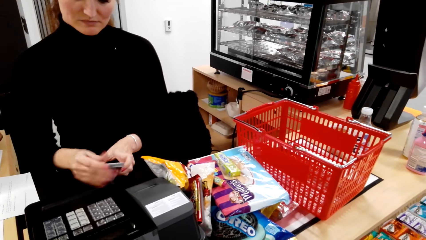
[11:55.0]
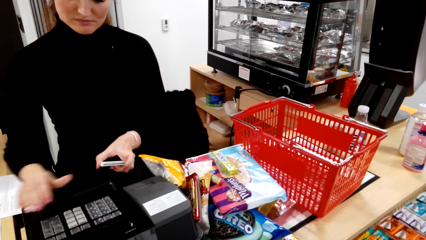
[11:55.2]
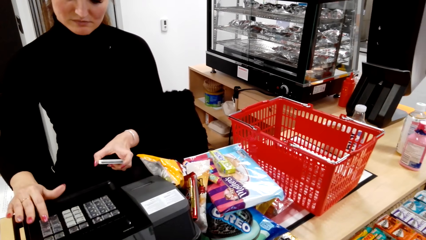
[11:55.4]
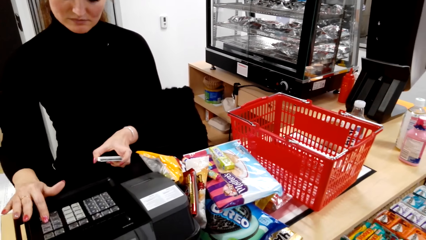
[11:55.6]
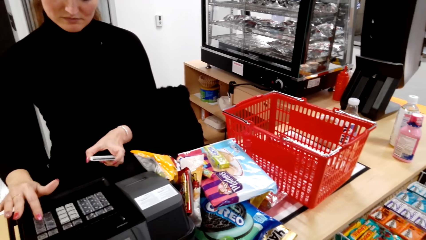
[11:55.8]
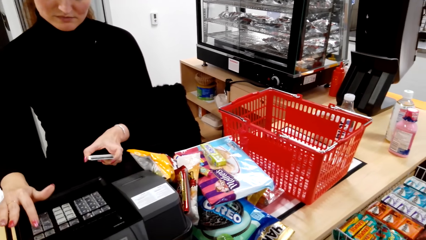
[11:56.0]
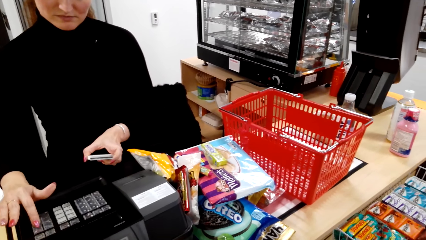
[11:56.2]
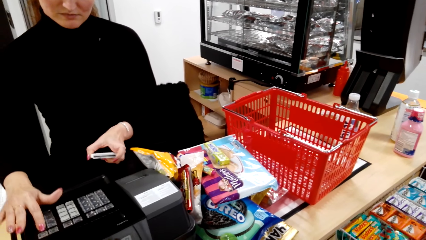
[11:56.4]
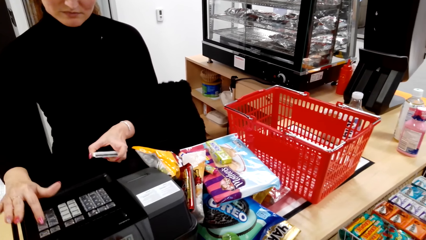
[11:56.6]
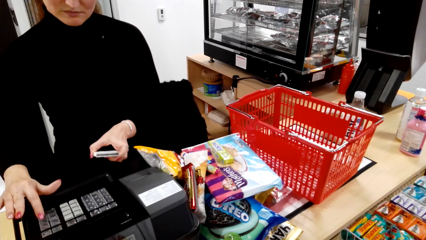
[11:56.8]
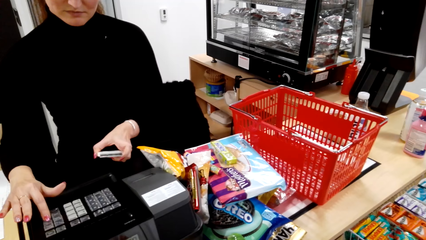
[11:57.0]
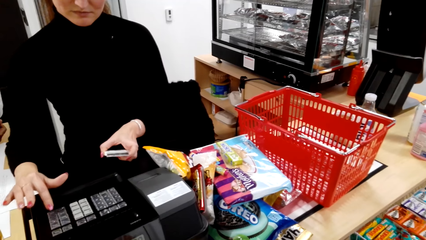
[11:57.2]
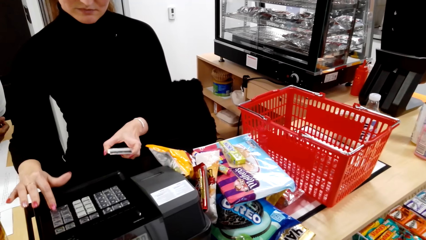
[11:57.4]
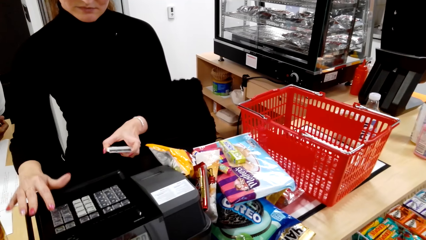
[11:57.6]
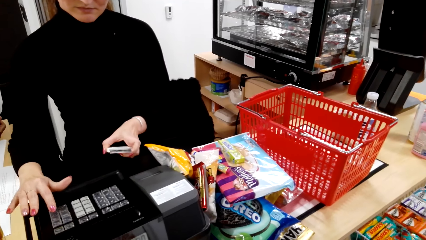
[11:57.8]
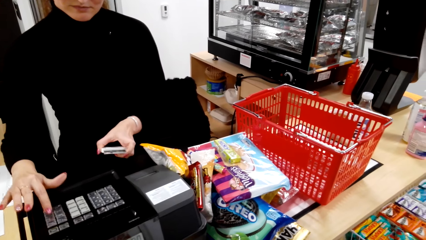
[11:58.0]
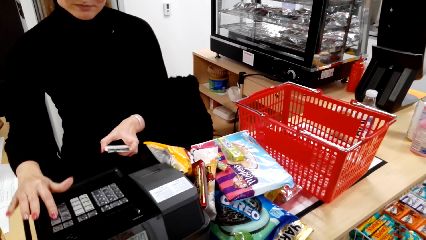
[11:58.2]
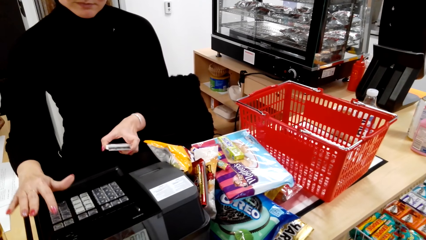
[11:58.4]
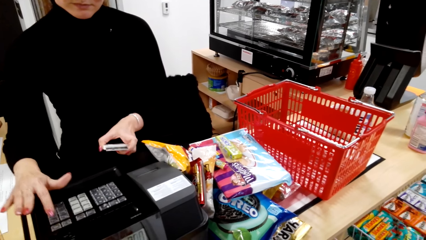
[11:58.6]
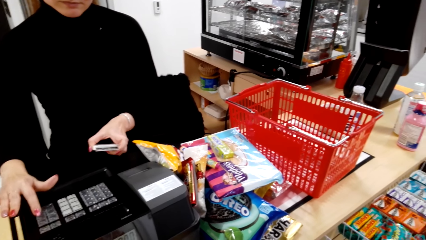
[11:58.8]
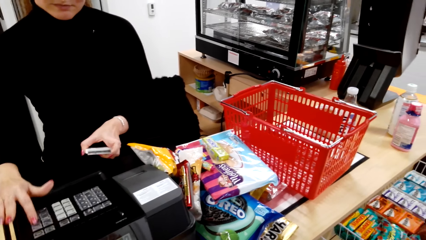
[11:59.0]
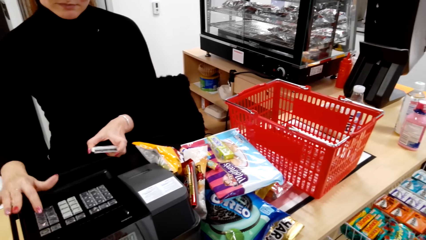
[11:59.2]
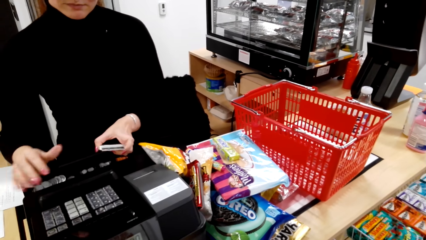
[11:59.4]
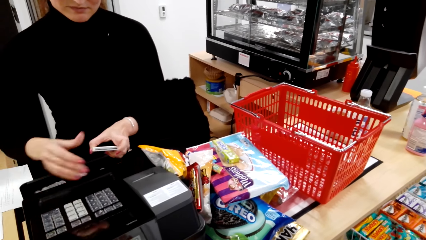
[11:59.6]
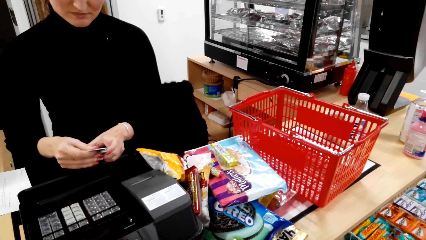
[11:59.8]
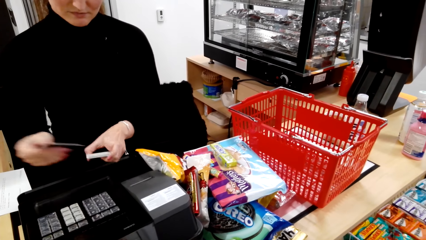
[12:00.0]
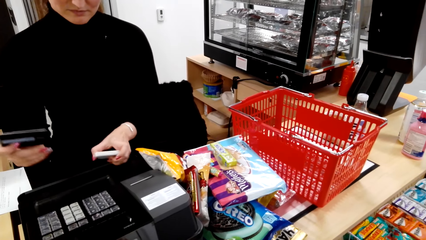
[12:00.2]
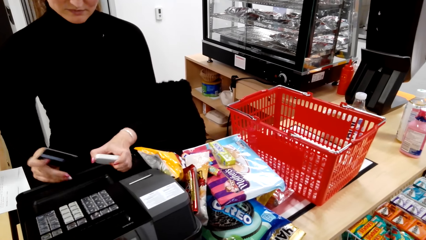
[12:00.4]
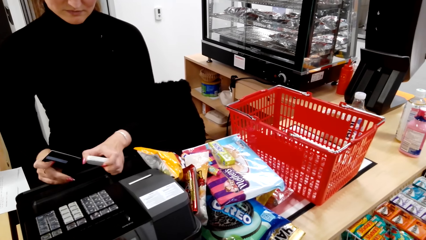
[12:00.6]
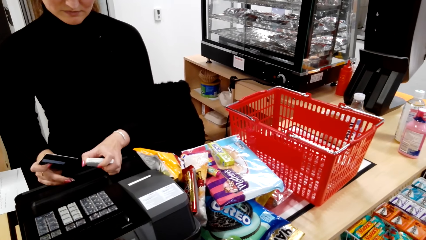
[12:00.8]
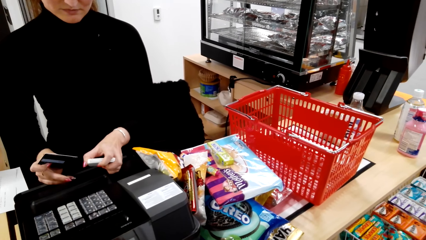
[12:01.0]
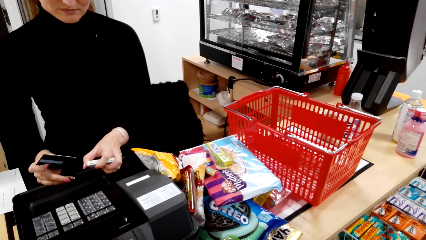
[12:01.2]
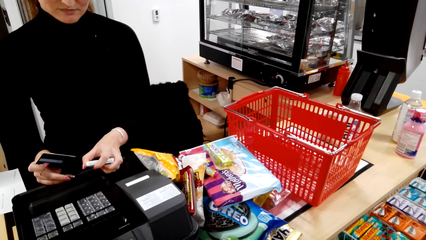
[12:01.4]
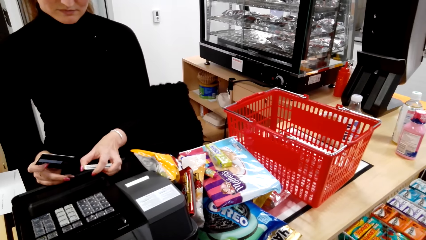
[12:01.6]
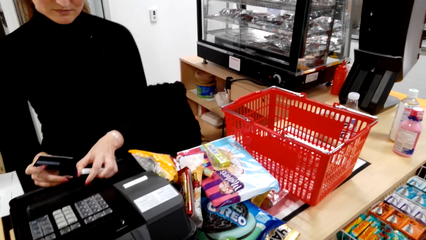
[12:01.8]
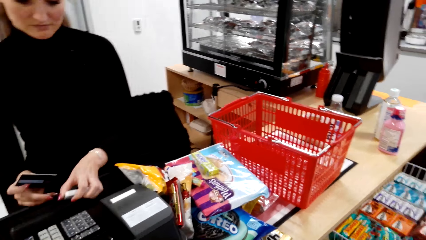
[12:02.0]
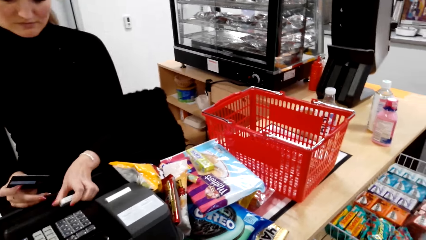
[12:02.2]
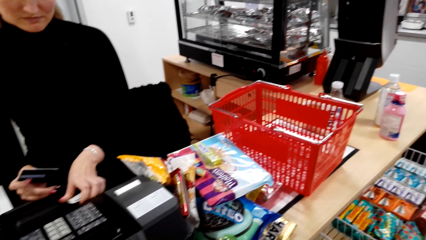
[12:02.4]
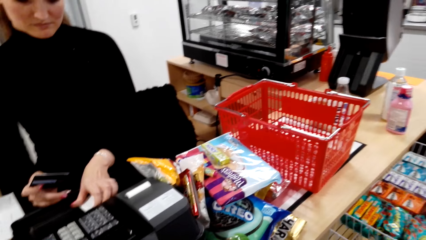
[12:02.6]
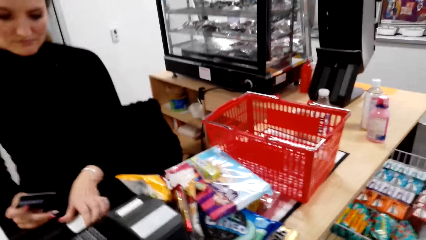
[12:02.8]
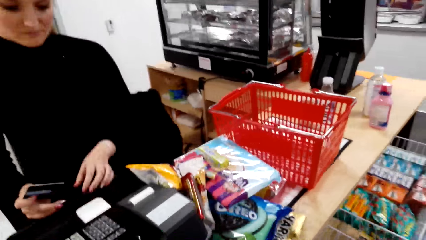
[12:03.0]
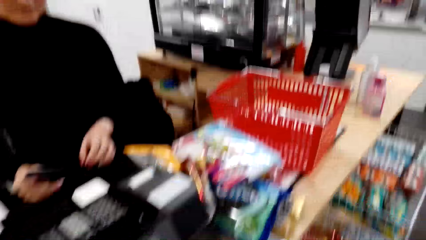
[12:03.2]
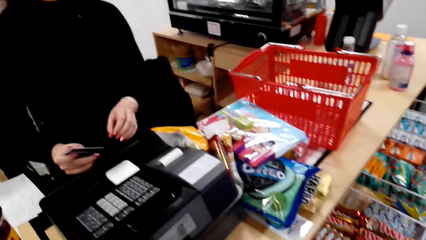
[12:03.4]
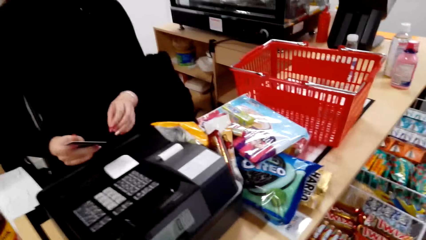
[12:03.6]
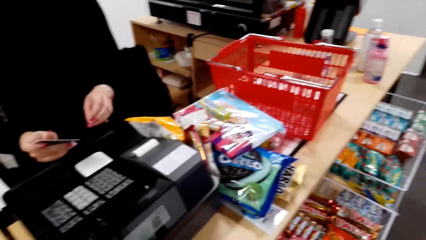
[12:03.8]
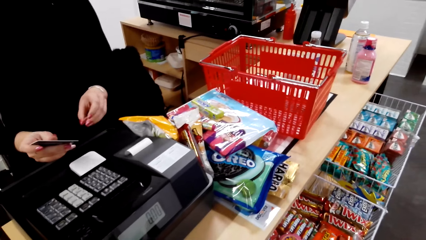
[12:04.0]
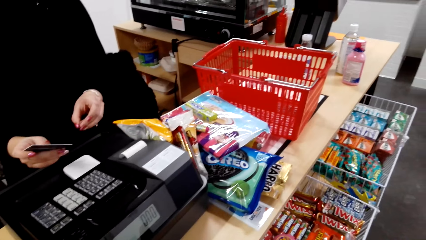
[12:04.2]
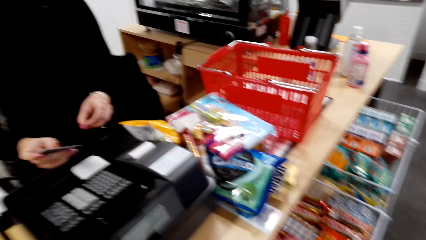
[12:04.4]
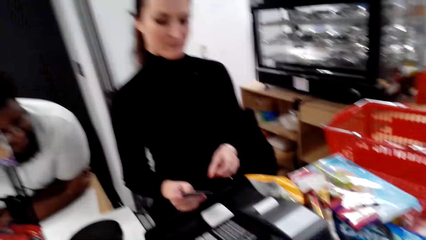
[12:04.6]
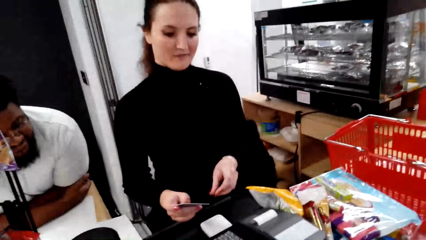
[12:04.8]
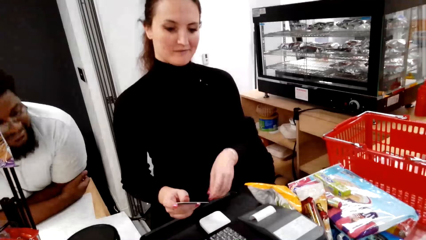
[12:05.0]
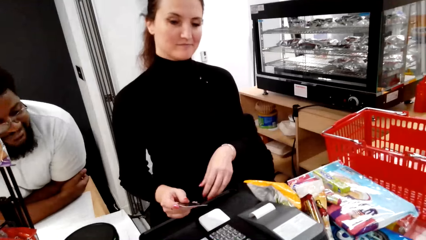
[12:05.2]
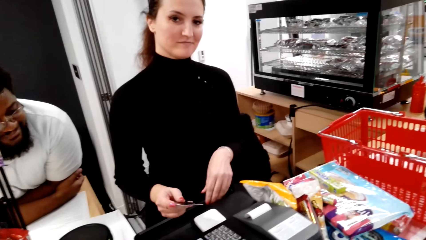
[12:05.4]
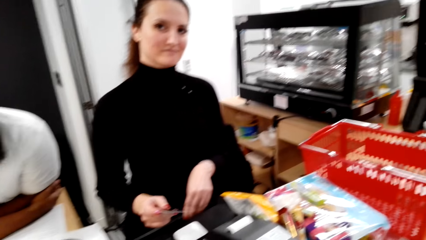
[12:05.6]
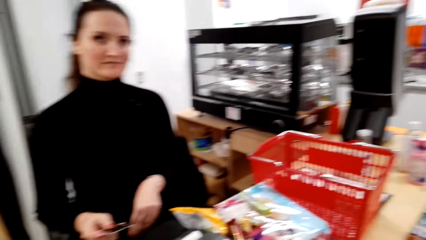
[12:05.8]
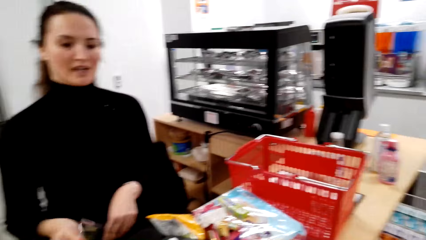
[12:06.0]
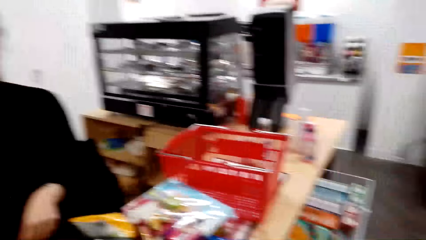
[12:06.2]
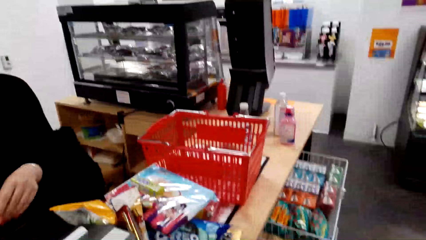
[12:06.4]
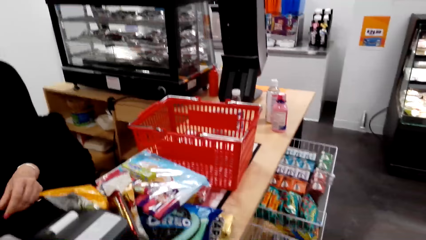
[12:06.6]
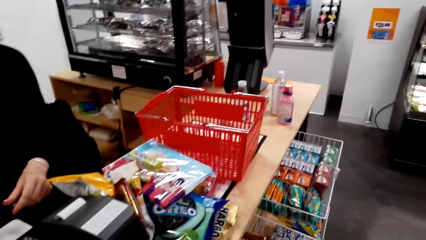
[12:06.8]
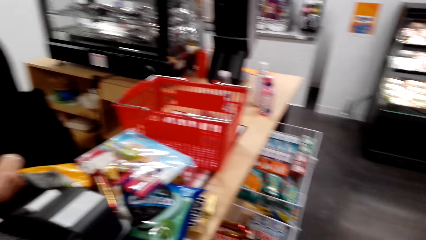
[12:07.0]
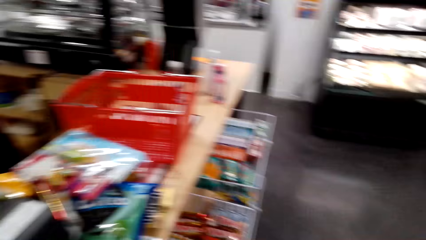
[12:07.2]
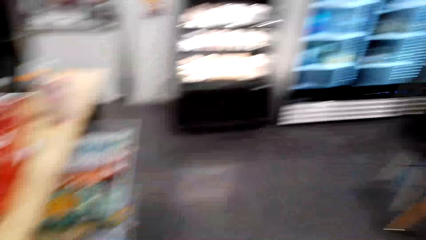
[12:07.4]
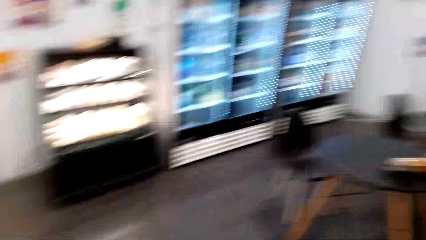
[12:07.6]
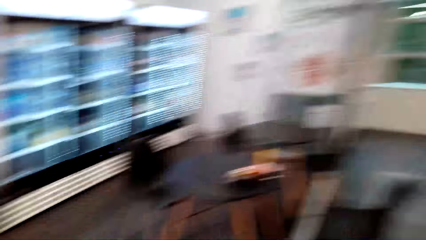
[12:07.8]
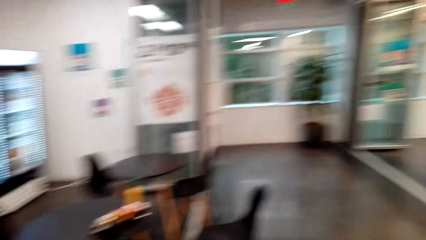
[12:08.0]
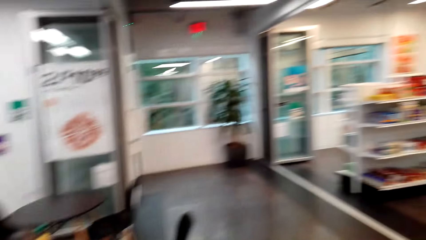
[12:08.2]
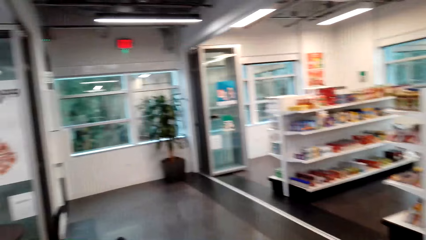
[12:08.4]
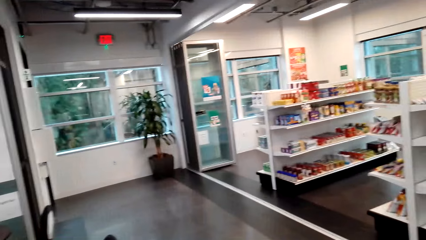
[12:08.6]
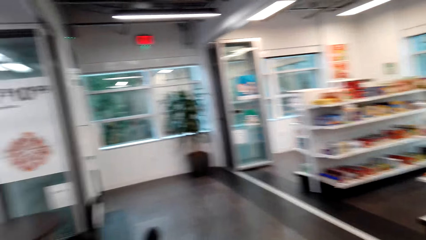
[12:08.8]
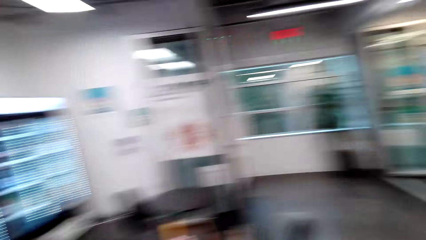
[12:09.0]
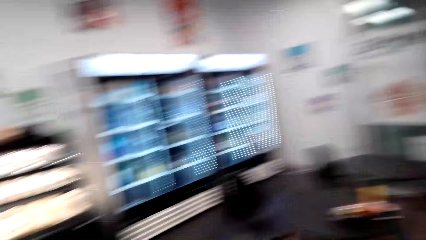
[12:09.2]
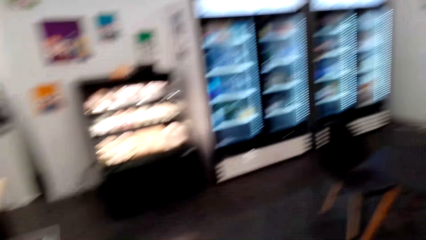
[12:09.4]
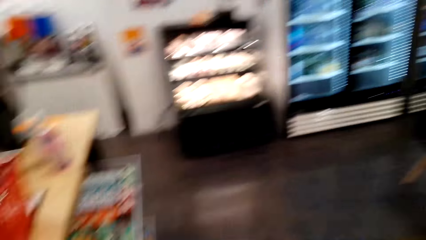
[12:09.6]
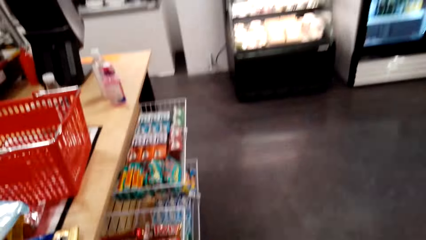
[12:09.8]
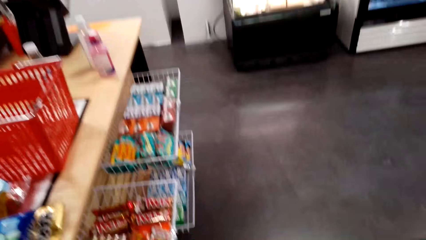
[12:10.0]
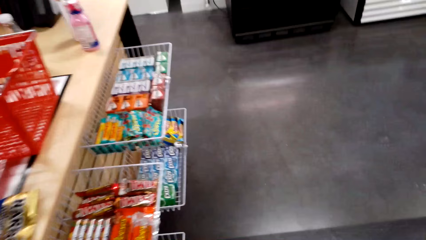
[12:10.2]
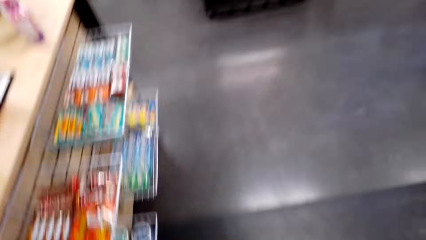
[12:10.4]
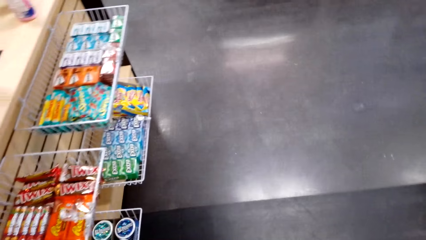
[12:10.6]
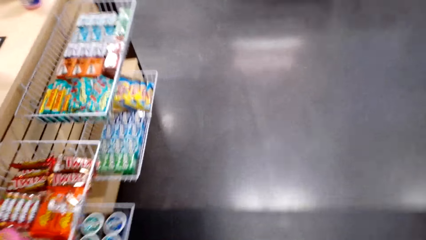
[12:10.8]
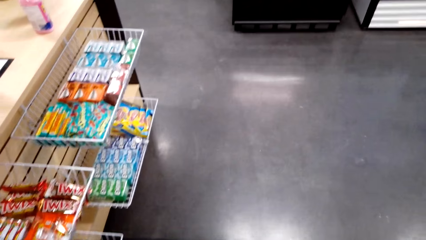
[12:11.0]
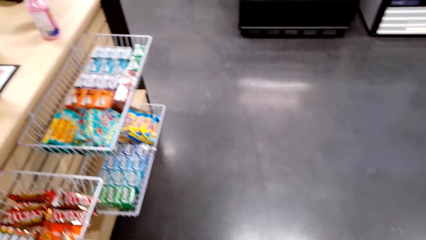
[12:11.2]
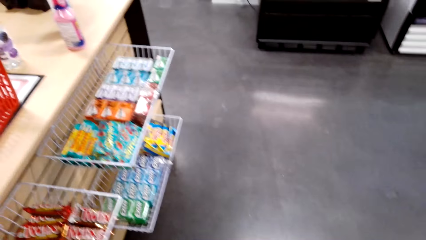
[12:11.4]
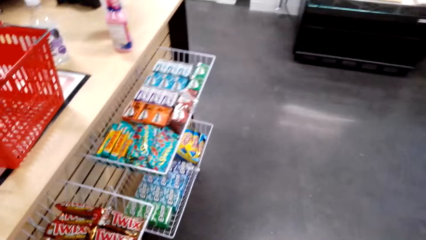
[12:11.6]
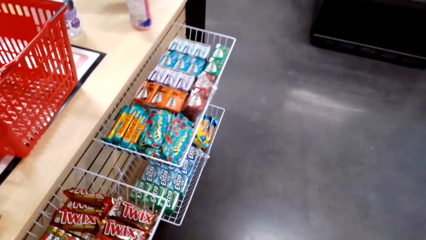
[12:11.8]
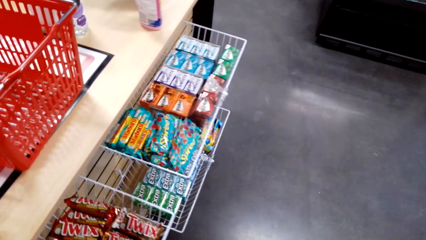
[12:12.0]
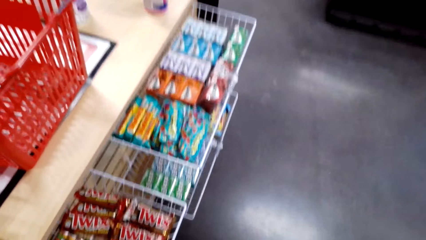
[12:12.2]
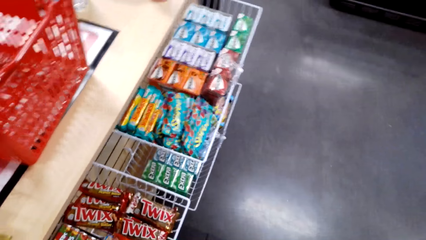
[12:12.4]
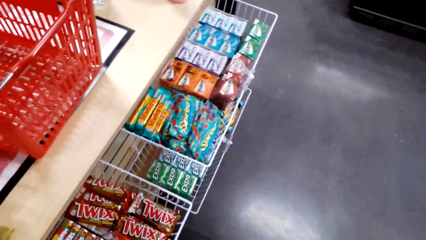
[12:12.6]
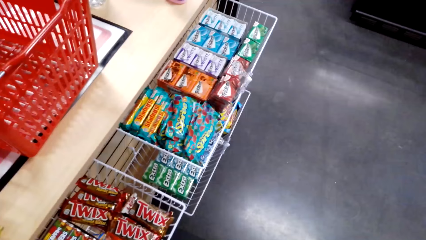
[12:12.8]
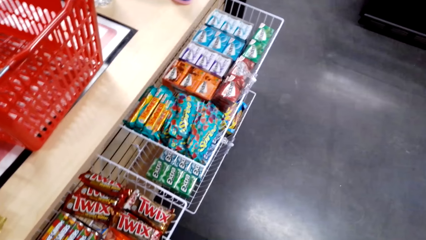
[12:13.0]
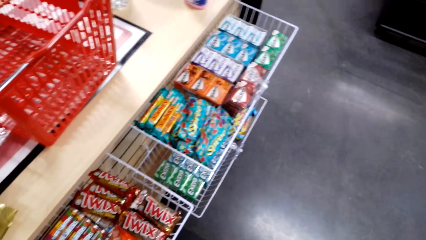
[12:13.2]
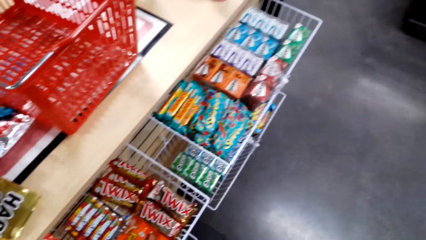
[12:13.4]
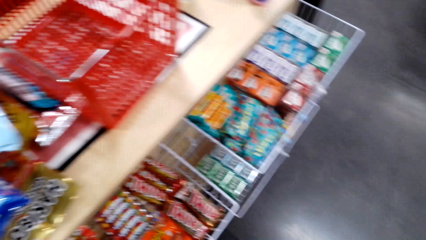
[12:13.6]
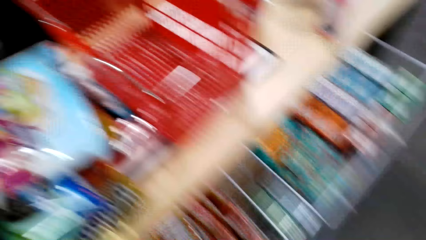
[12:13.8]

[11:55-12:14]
A woman operates a billing machine. She opens the cashbox. She puts the credit card on the table.
